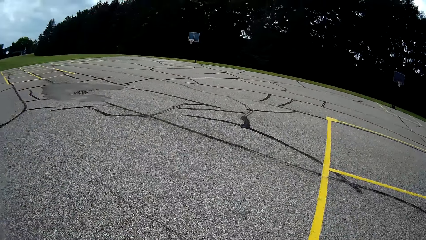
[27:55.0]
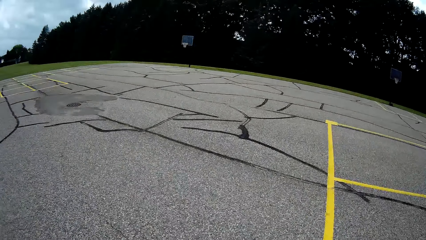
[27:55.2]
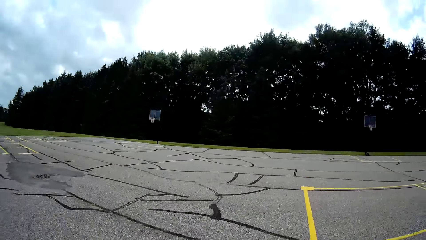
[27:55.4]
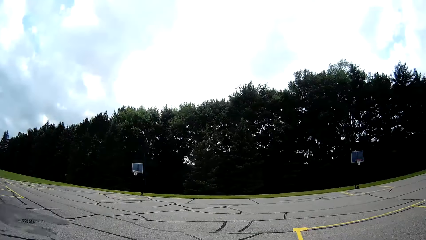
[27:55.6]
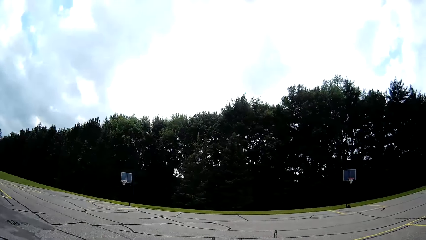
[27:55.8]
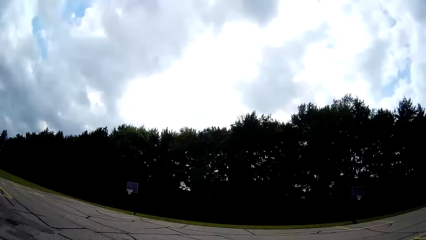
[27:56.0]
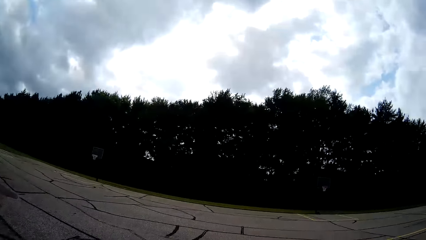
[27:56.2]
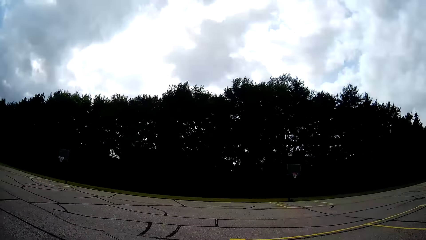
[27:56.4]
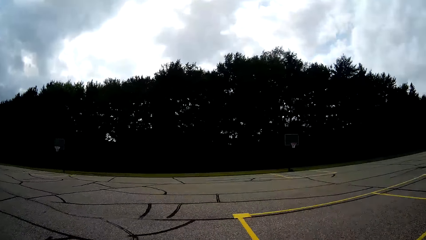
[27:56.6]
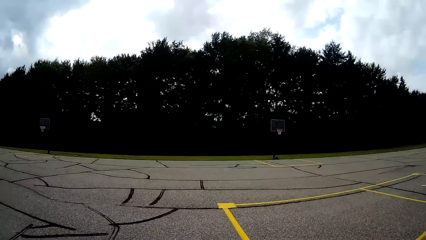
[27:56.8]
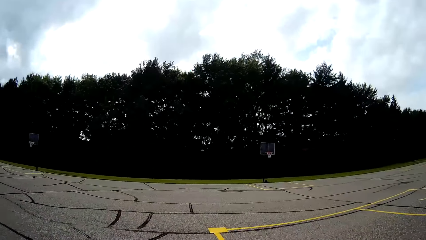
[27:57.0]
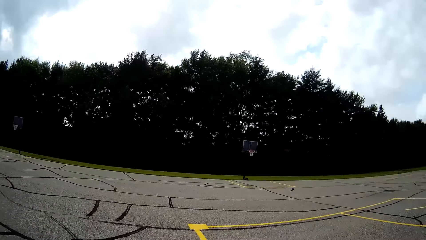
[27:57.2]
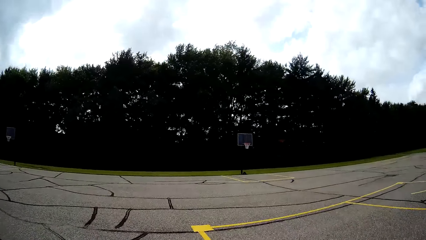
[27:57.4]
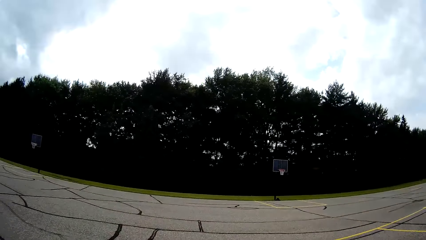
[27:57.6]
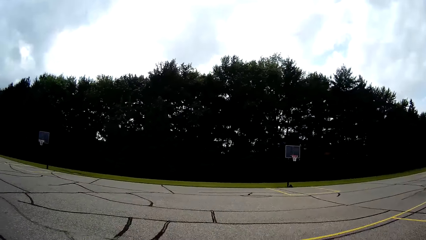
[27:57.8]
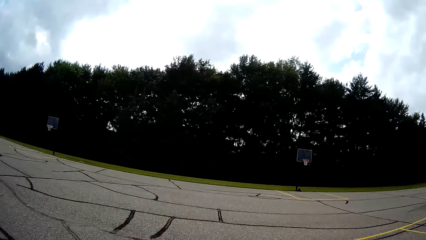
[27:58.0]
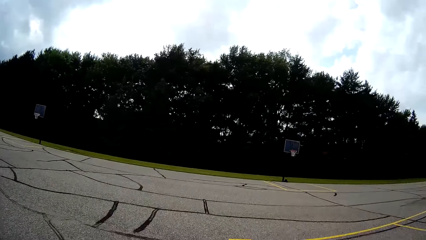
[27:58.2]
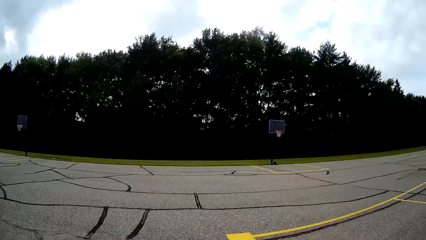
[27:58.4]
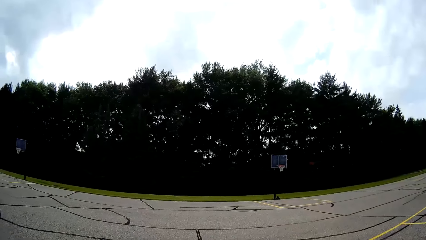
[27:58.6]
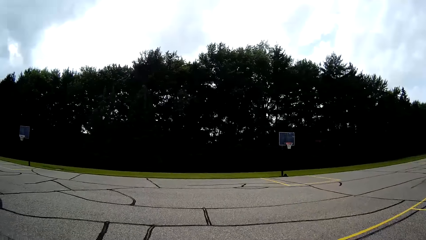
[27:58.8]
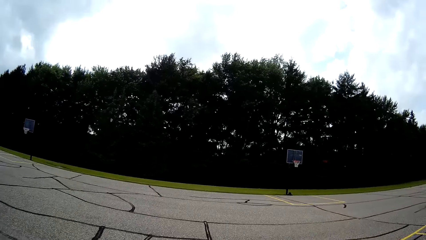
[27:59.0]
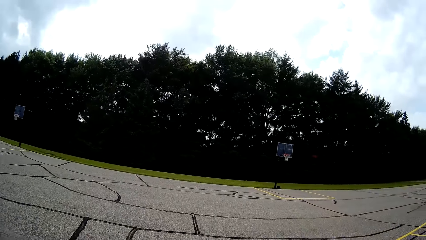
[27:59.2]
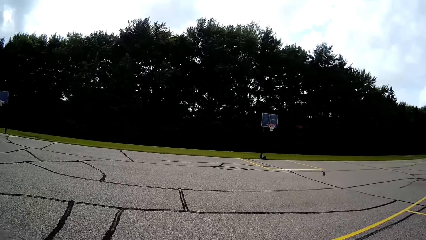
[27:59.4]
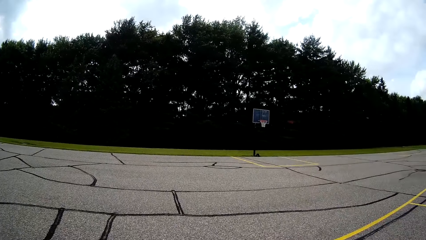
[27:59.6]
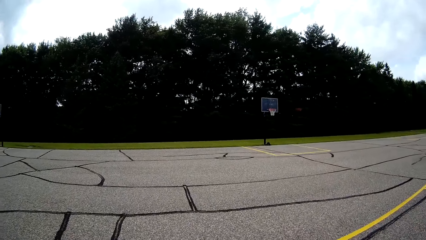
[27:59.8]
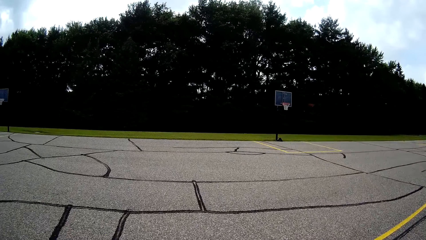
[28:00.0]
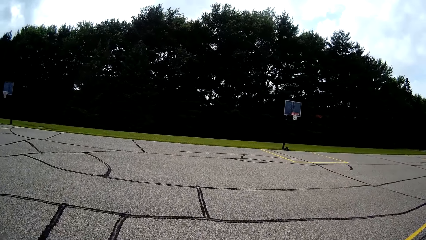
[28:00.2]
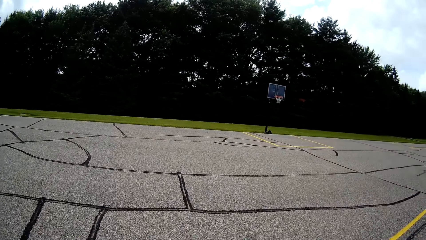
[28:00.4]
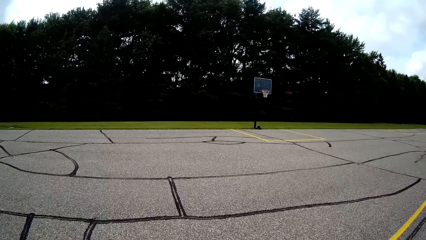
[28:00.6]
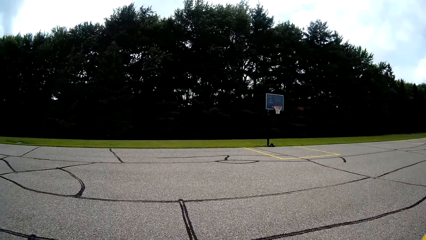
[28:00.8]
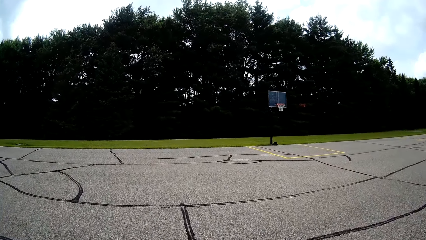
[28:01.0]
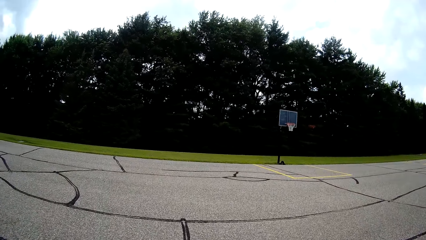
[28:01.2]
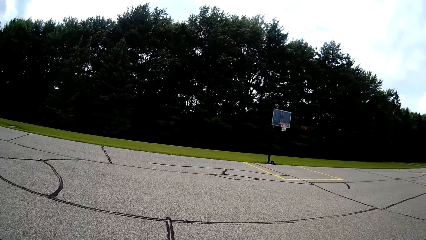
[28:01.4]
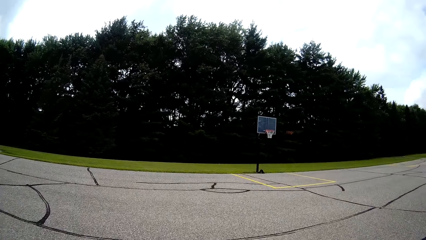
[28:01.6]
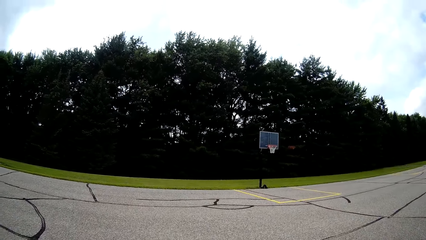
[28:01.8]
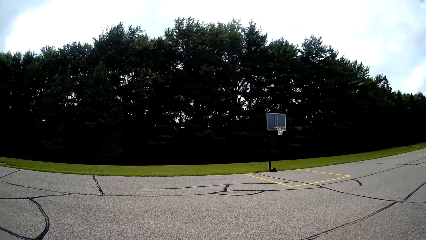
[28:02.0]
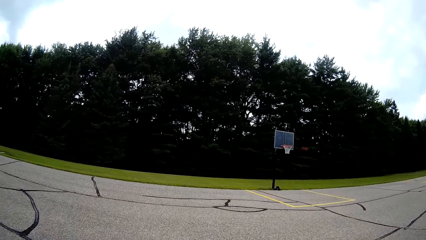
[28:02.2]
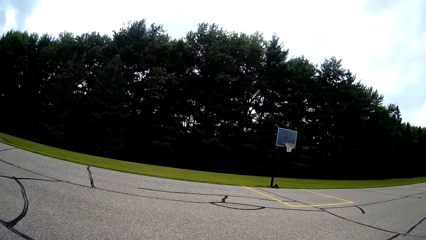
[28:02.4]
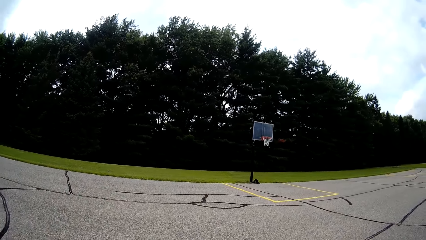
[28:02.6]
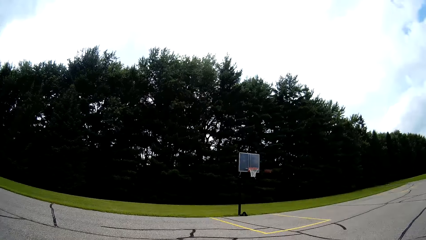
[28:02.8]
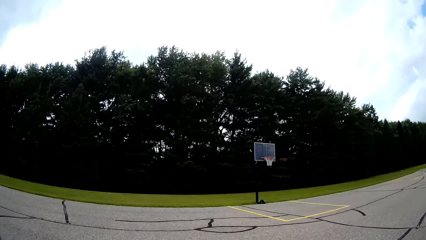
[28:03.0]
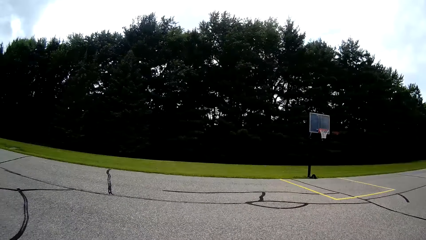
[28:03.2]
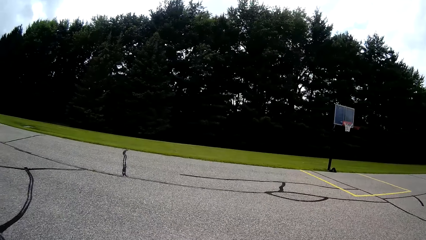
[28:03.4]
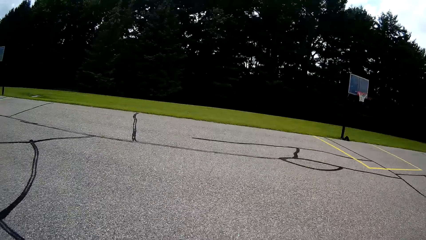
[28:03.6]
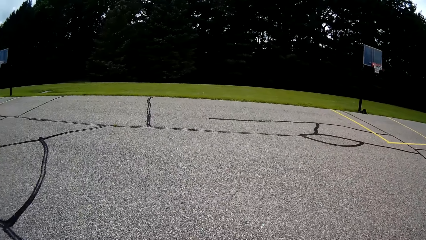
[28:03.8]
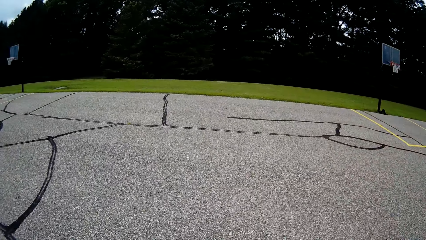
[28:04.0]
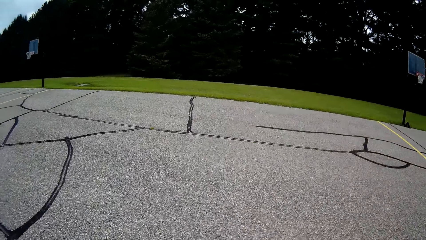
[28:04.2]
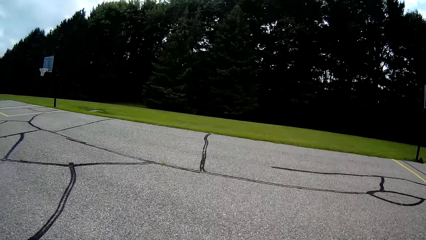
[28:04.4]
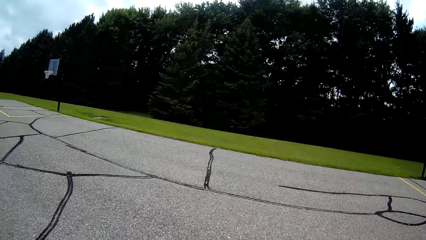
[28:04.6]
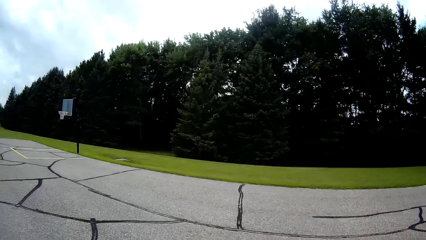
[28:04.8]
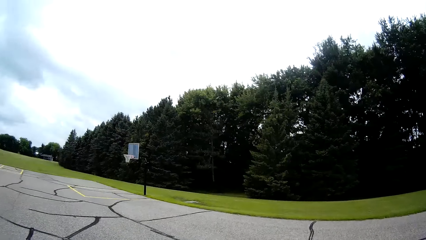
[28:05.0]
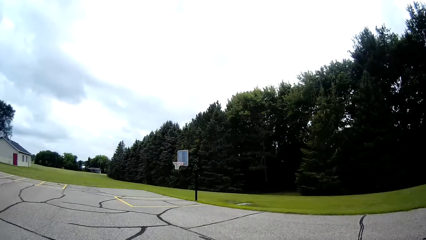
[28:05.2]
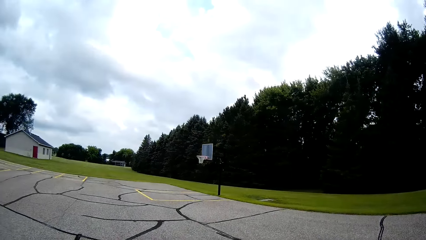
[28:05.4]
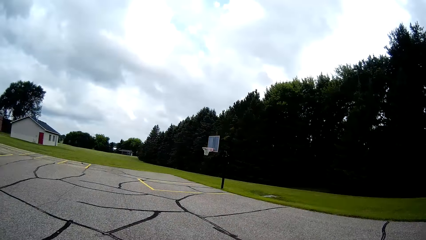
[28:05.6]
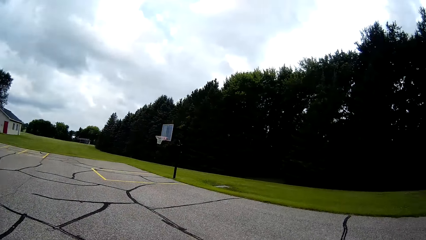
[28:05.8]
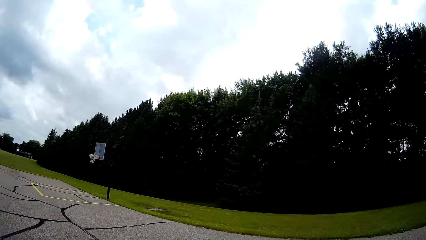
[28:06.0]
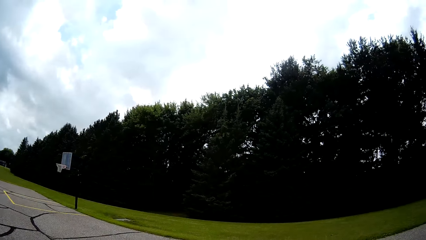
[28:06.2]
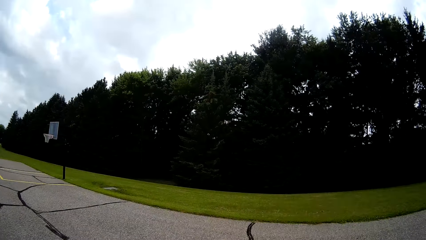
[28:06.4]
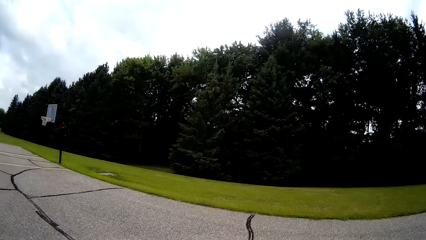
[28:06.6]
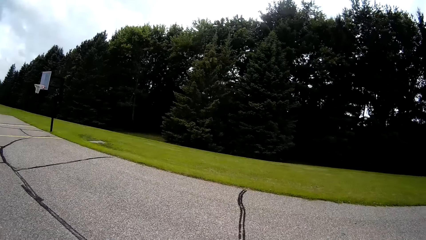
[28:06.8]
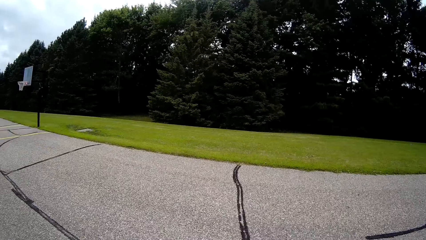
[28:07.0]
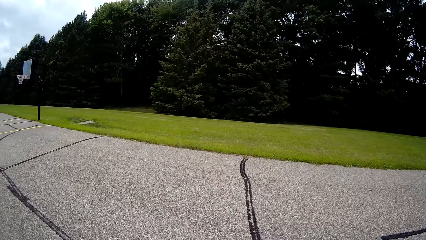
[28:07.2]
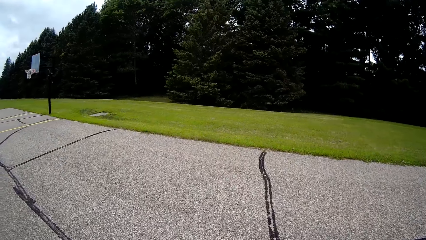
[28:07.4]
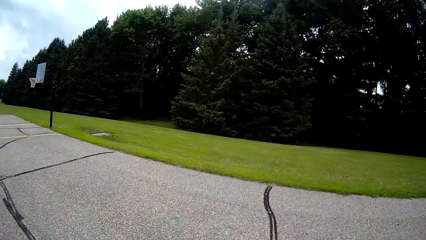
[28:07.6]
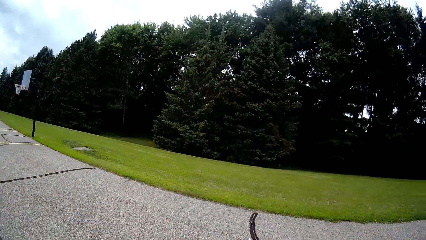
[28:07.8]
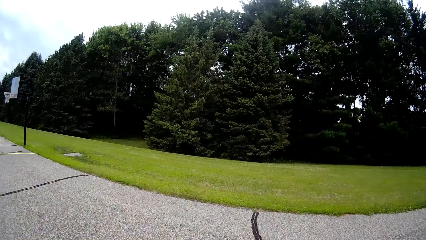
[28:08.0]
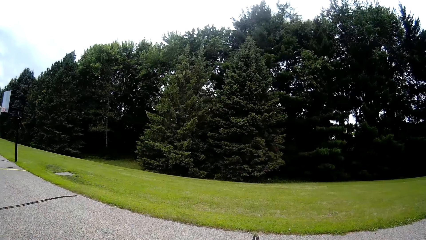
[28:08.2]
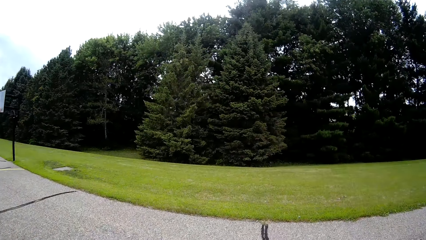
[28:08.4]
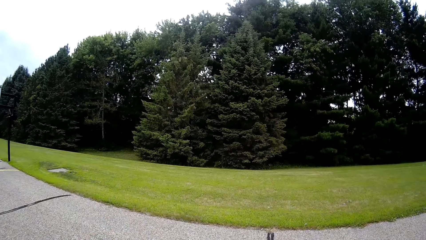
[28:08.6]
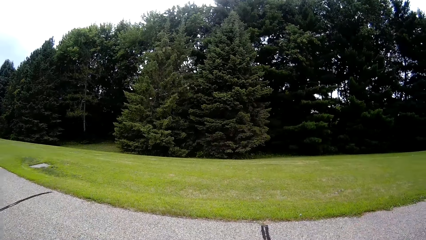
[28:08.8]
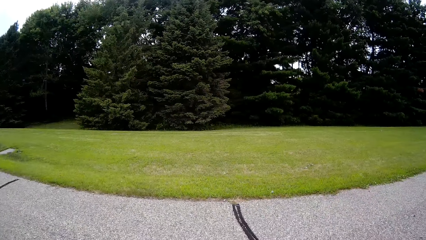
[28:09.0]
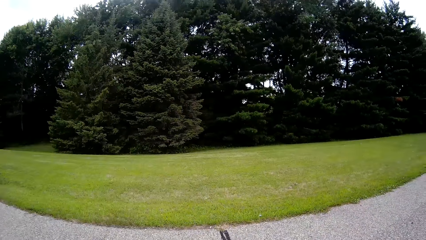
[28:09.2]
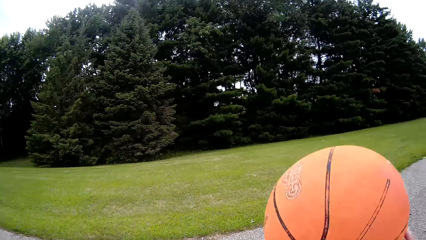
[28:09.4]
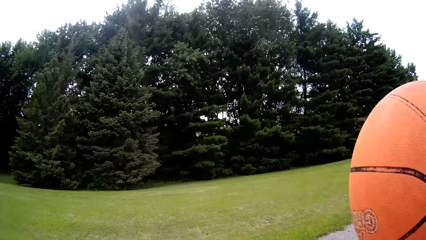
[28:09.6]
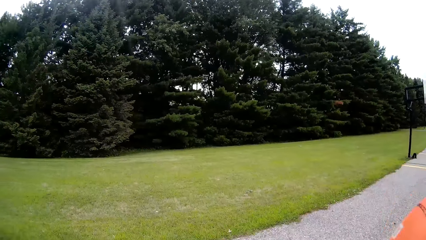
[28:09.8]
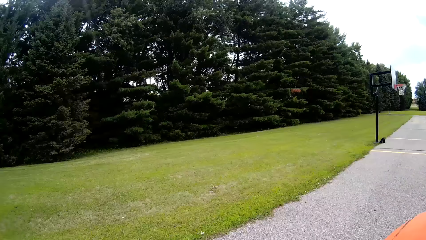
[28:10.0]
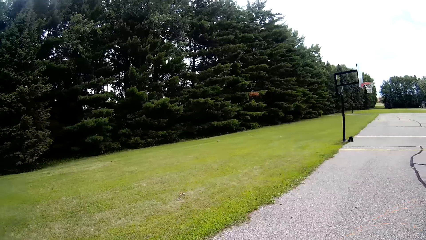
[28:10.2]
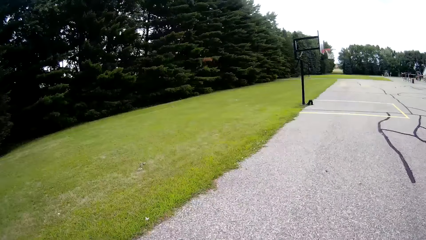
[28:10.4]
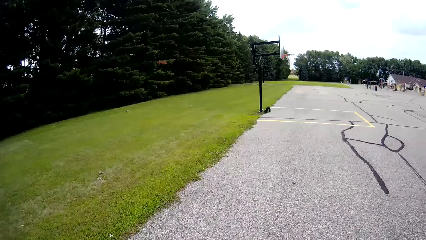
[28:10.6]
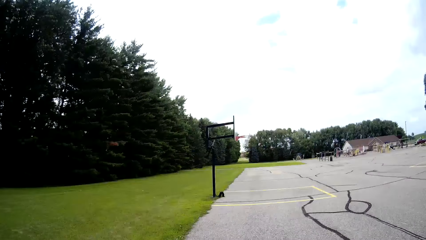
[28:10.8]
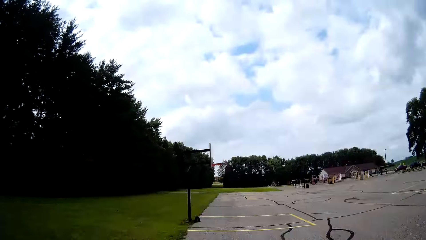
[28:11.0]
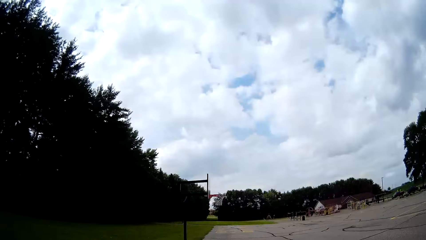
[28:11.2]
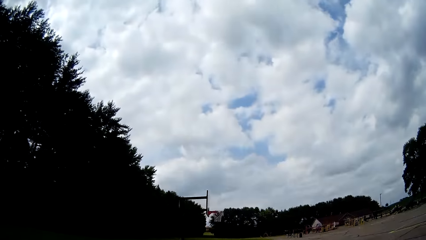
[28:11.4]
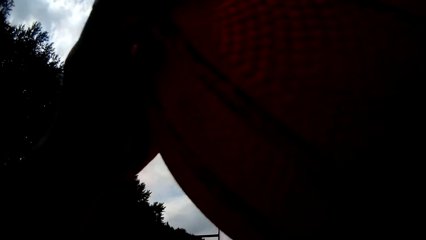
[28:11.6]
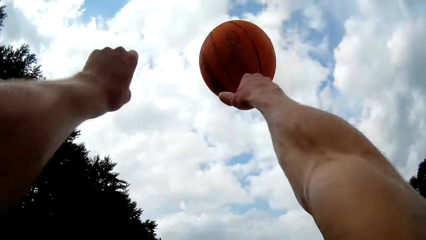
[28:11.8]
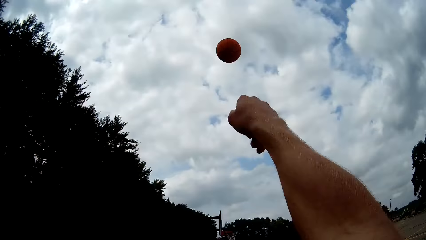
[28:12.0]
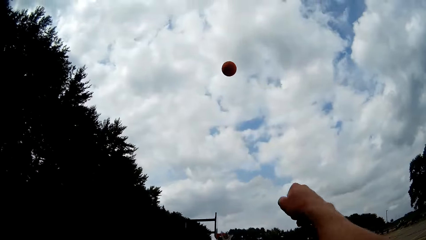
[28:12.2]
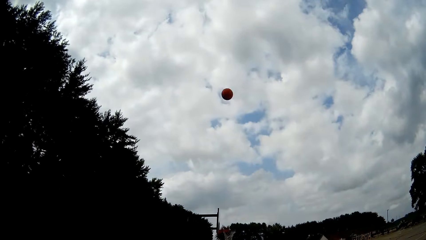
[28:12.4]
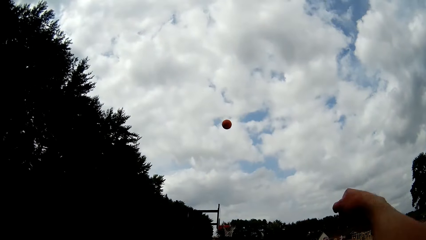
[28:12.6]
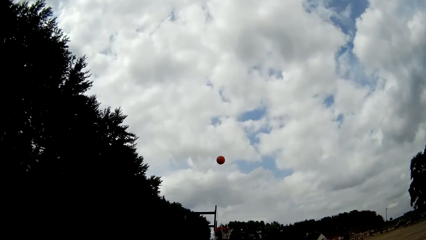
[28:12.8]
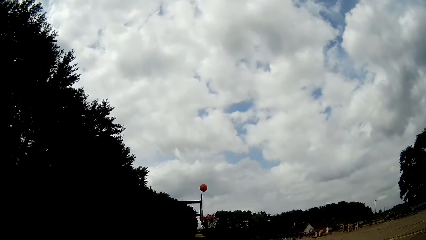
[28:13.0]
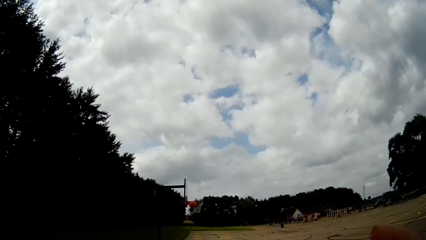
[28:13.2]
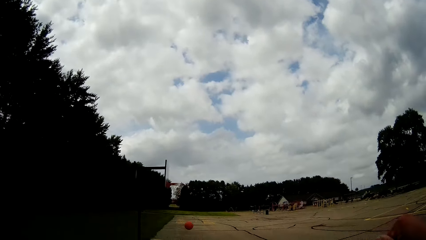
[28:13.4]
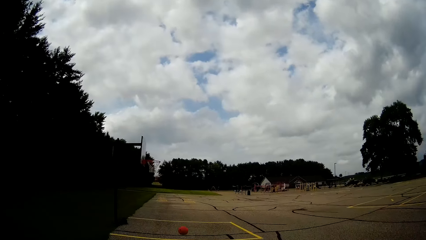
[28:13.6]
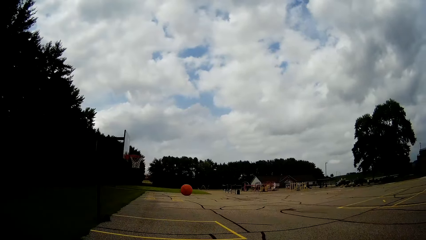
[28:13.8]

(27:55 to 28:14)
The camera wearer walks towards the net. He bounces the ball on the ground. He throws the basketball with his two hands towards the basketball net.
